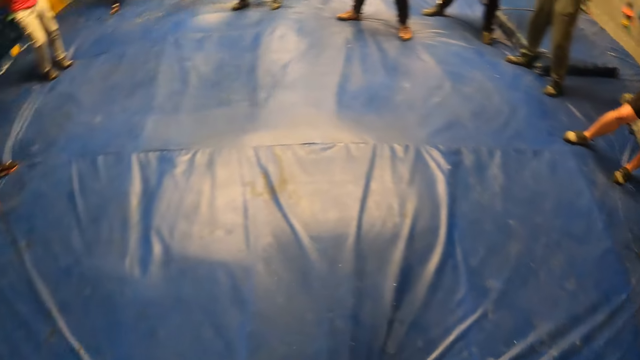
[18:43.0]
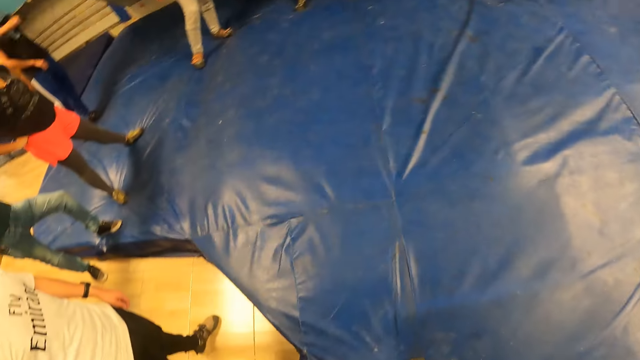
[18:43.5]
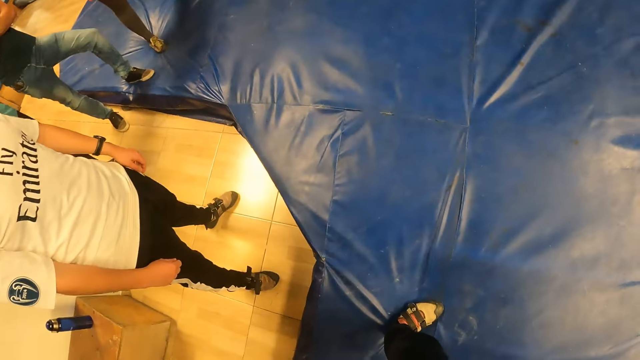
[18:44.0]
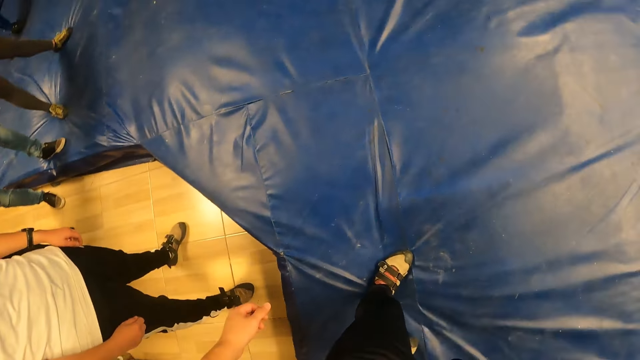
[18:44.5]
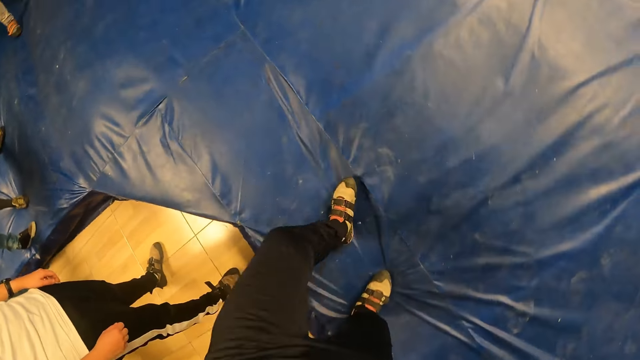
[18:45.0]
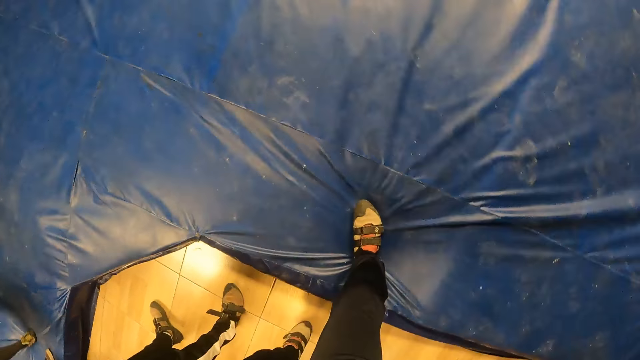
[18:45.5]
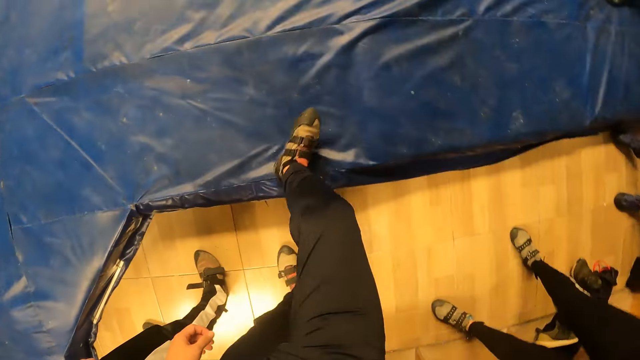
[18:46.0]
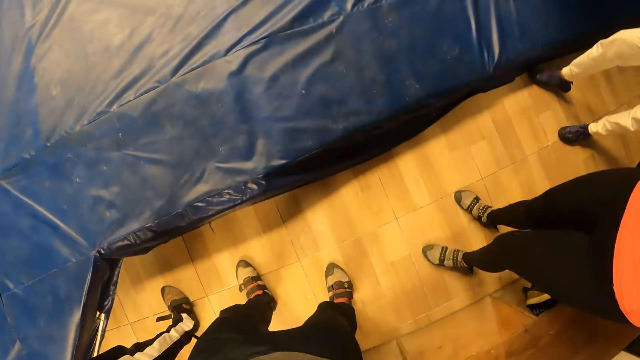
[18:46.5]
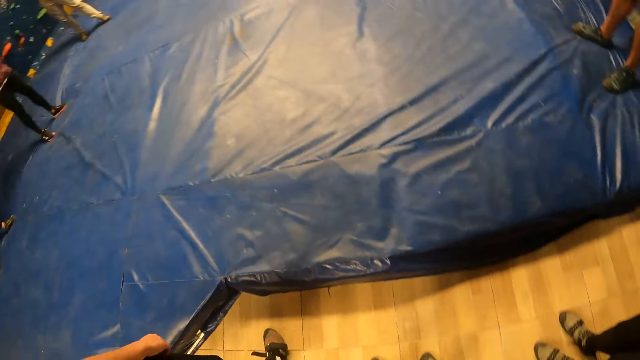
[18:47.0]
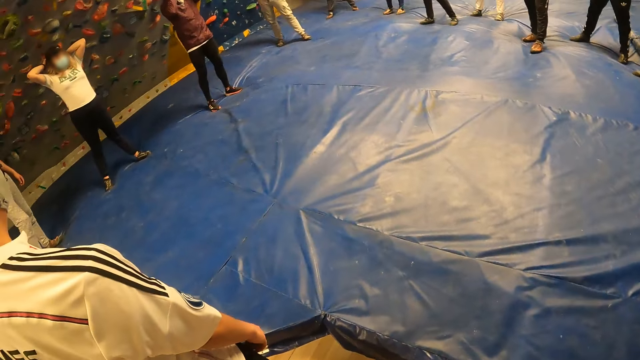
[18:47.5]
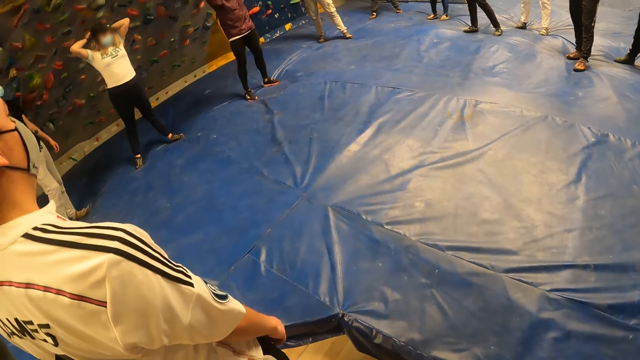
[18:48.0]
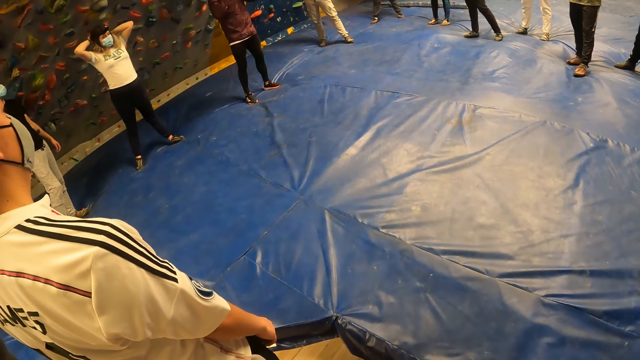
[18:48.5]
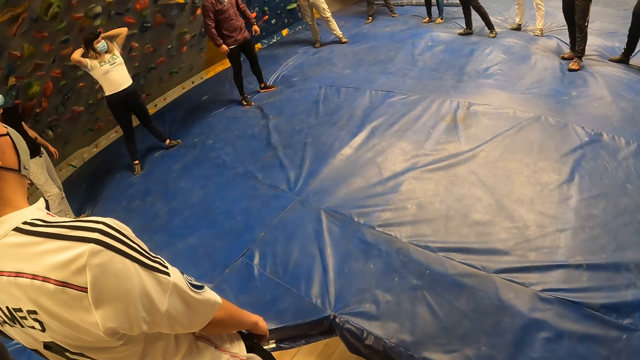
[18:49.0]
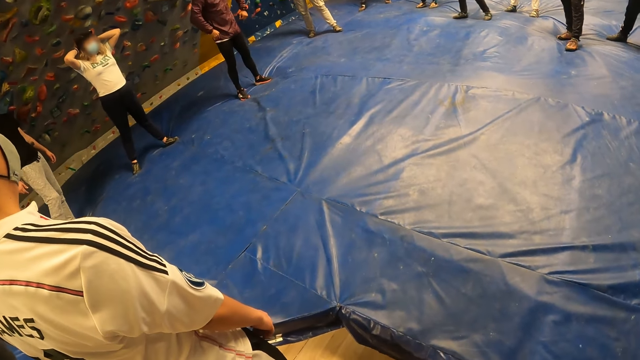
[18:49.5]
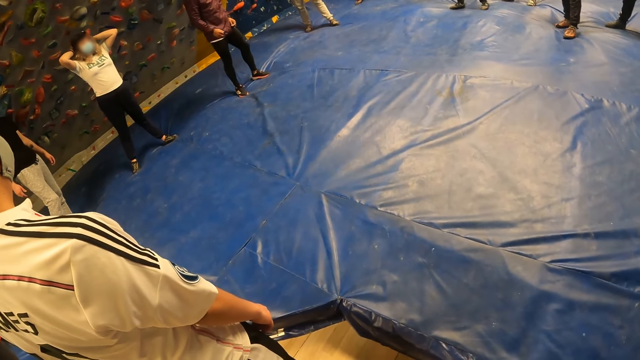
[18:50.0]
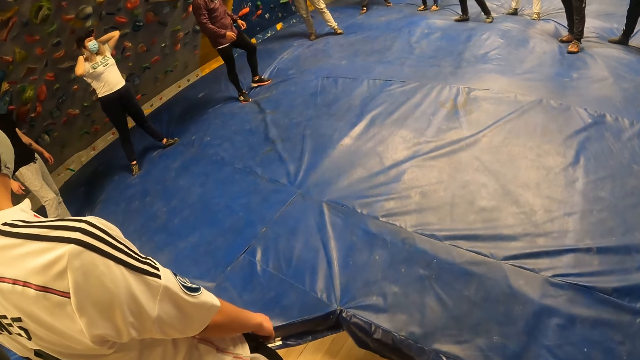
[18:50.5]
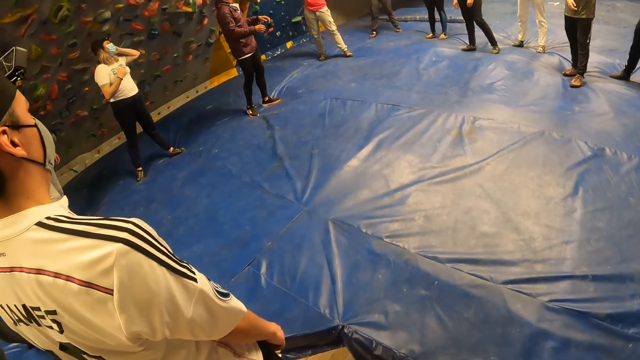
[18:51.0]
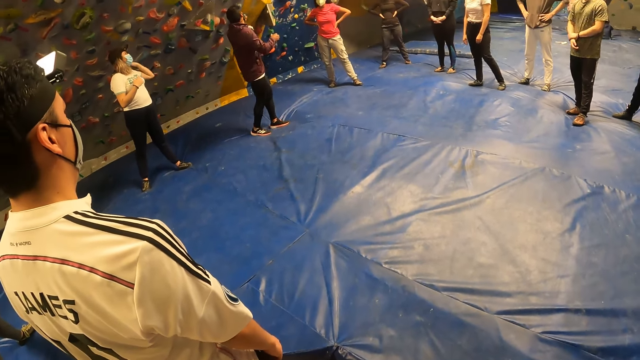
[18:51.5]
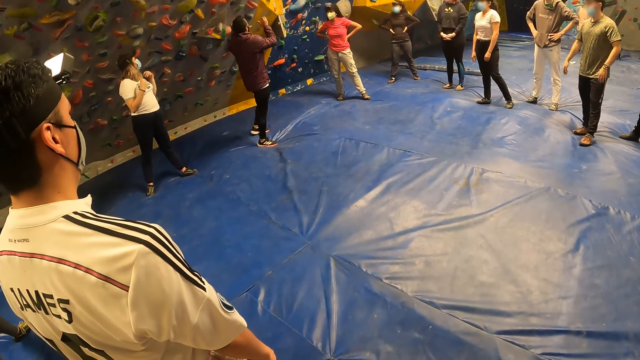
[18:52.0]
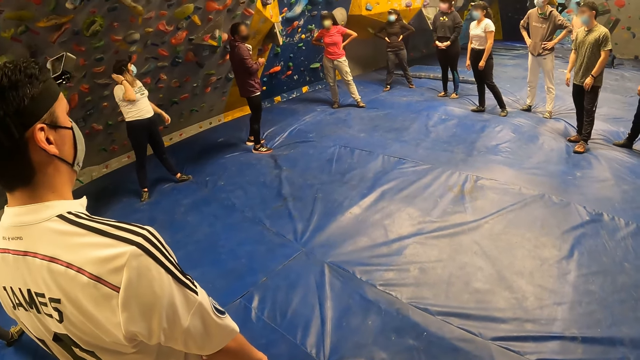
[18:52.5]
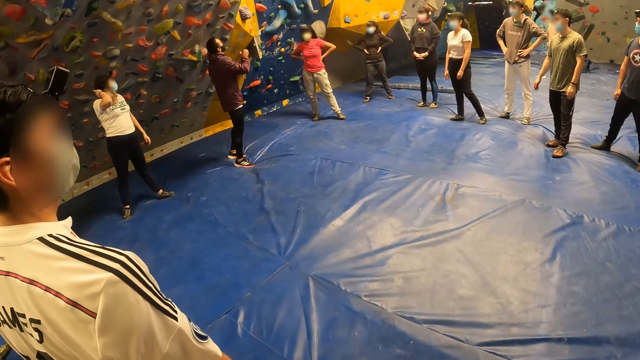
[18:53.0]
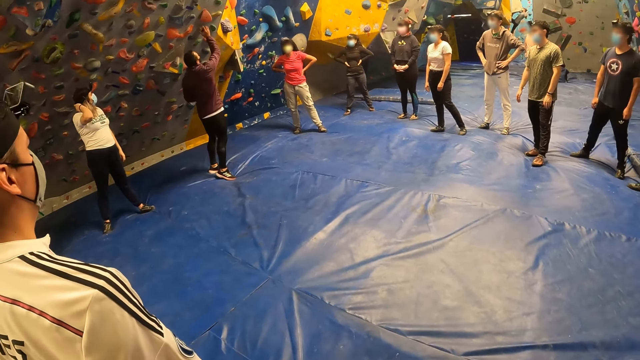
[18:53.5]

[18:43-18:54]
The camera wearer steps down on the floor. A man converses with a group of people.

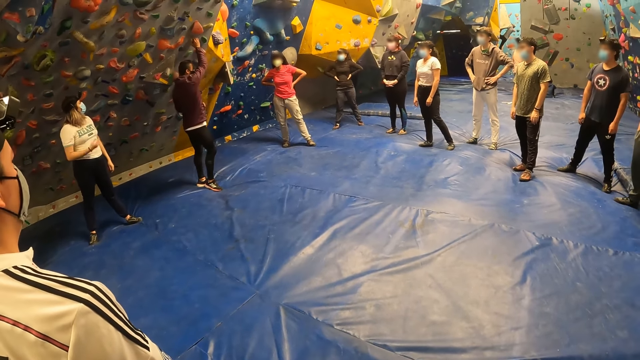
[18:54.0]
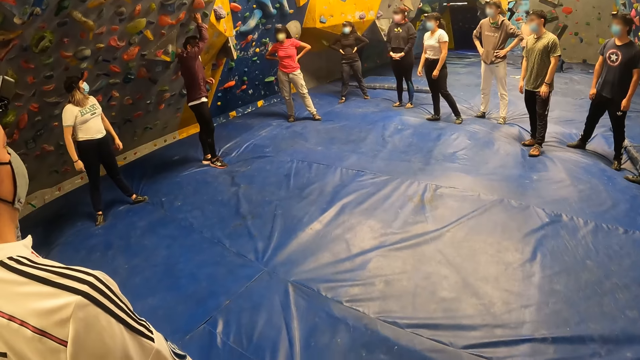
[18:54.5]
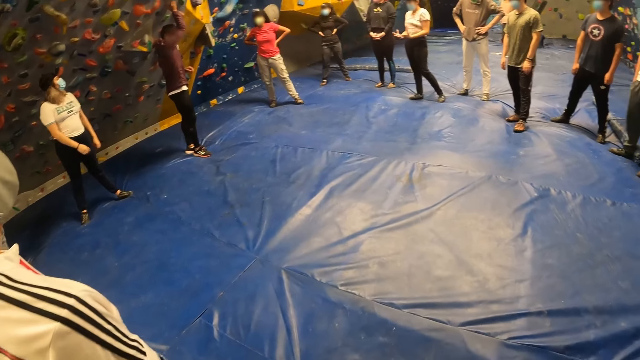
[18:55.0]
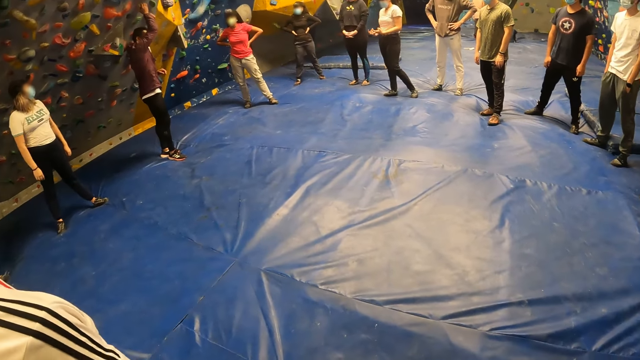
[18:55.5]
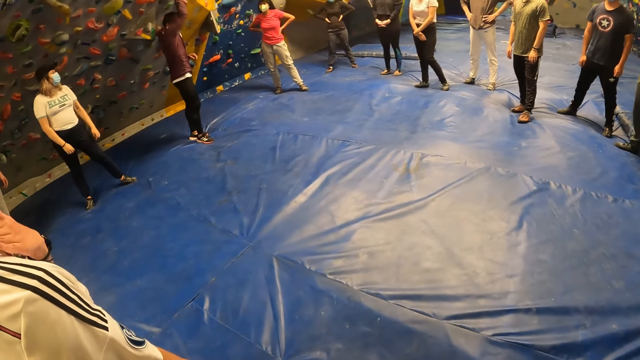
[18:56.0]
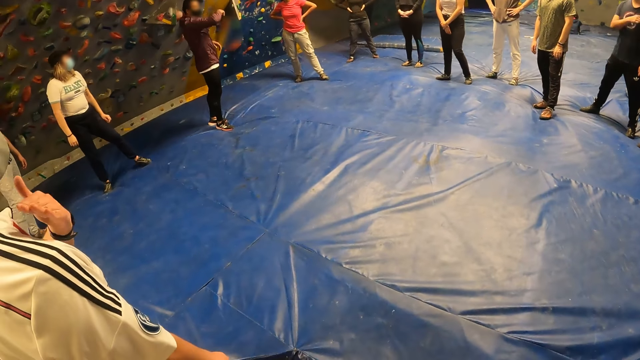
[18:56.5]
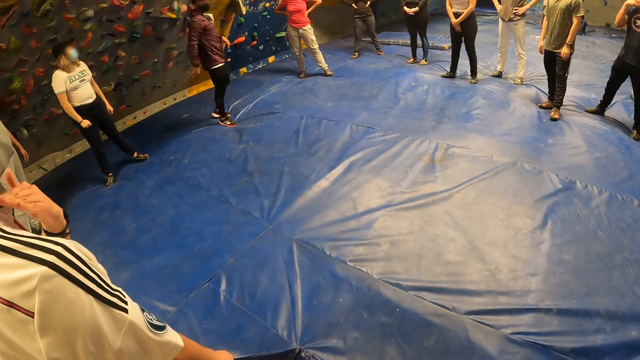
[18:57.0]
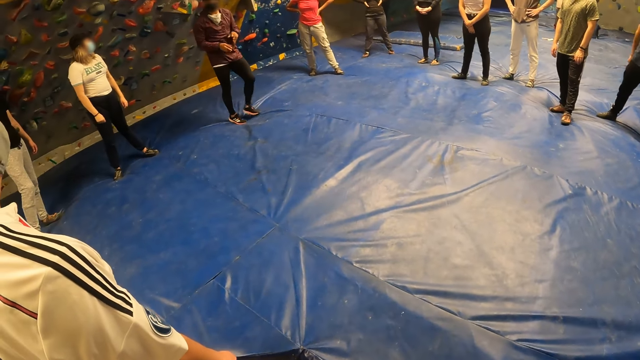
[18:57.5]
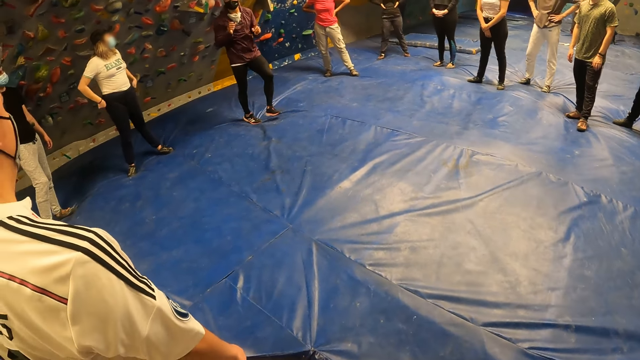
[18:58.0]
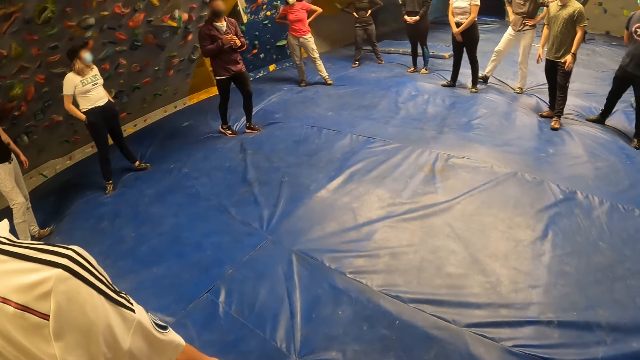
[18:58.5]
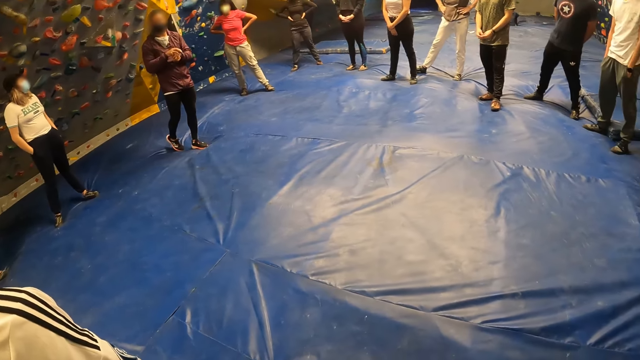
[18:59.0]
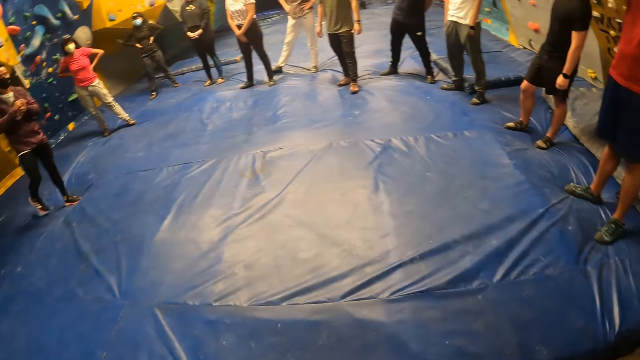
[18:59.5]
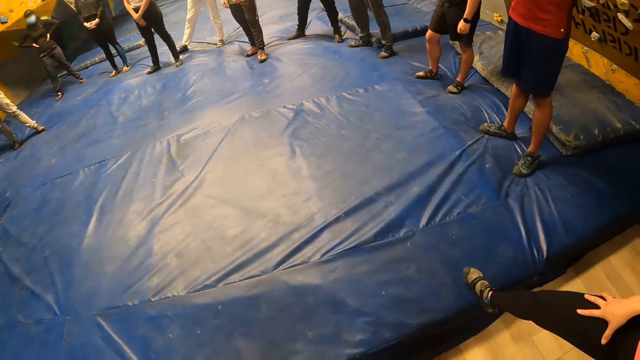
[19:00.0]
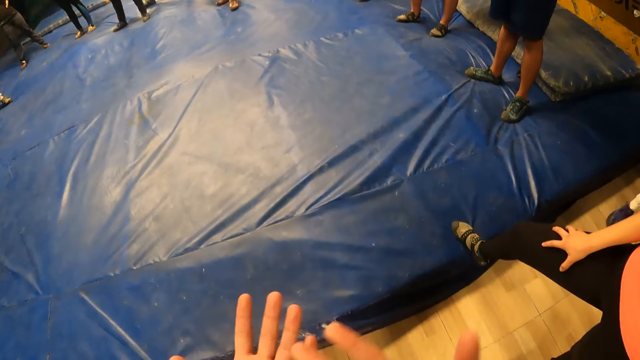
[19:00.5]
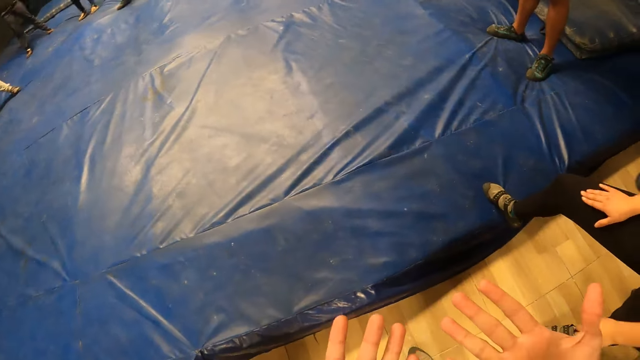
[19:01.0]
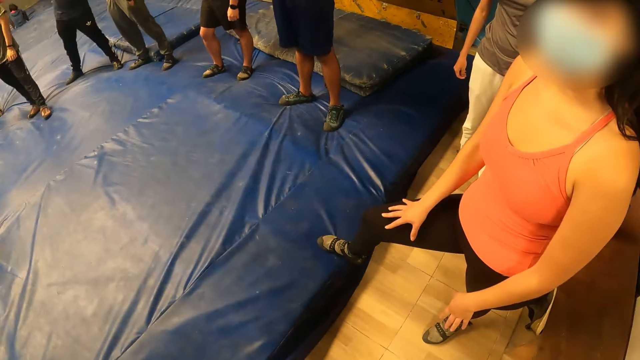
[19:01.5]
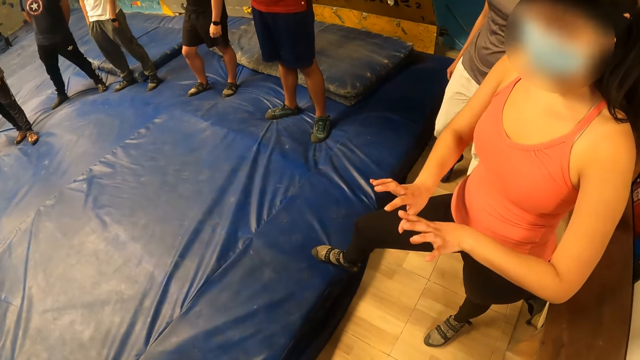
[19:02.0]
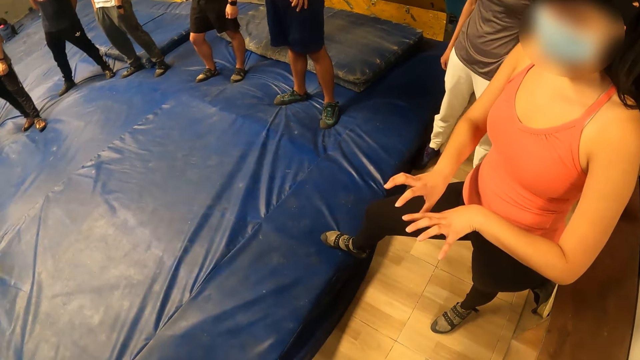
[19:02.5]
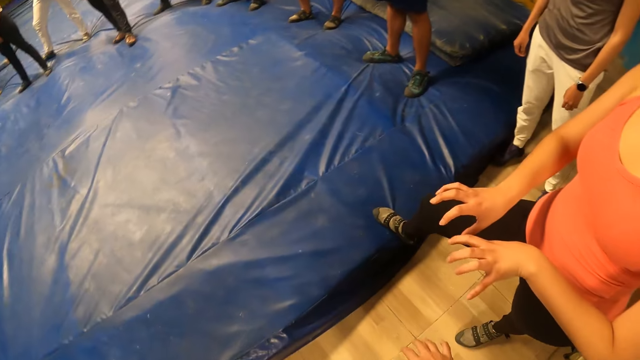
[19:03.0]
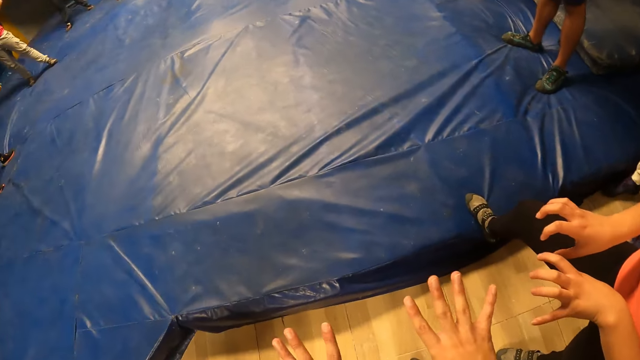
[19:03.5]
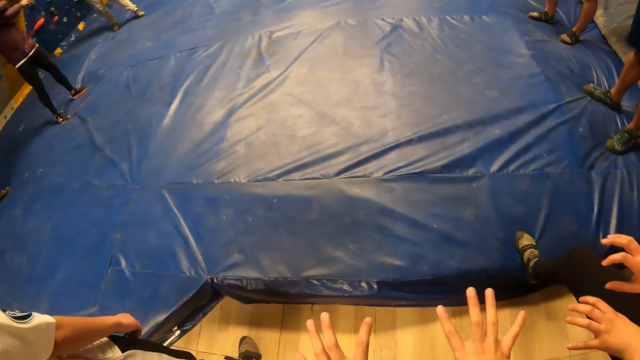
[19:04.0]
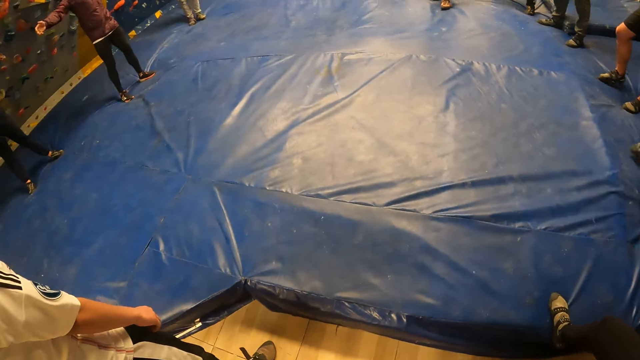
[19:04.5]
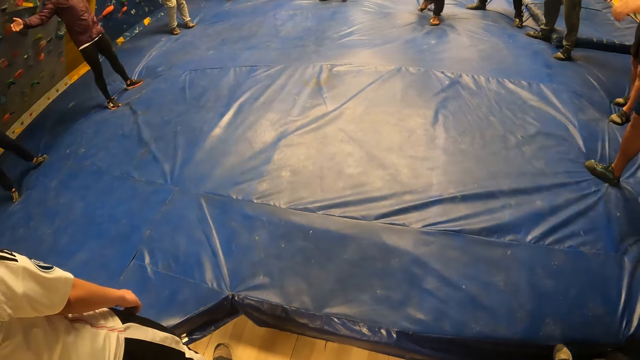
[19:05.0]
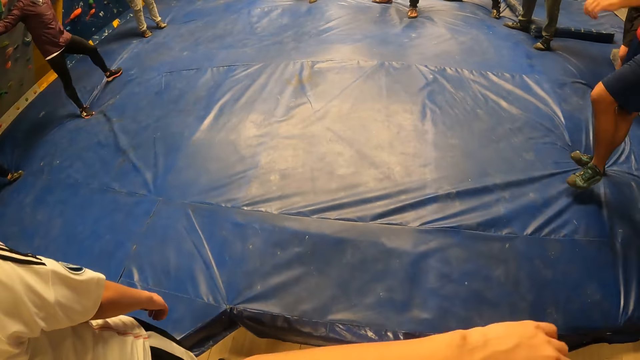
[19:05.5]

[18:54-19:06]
A man holds part of a wall. Another man holds his neck. The camera wearer converses with a woman. They exercise with the group of people.
